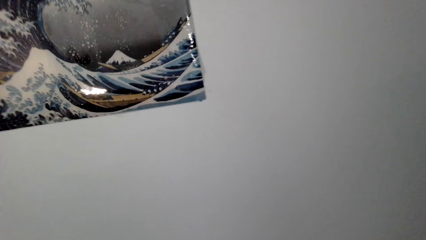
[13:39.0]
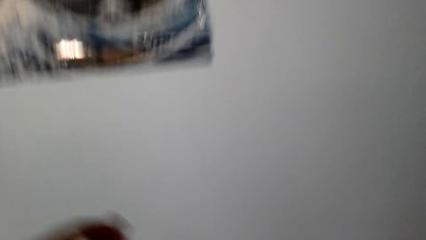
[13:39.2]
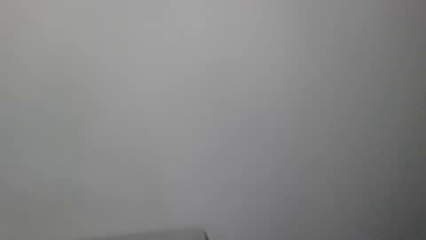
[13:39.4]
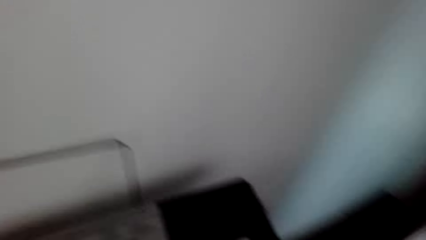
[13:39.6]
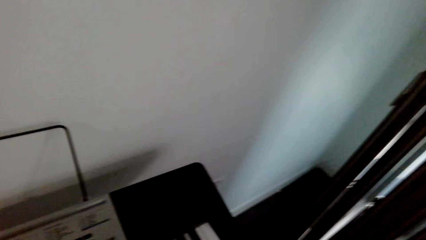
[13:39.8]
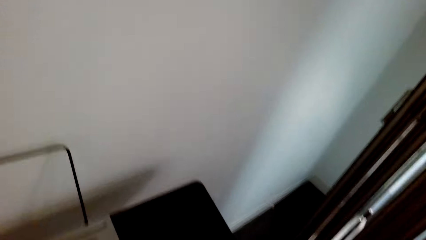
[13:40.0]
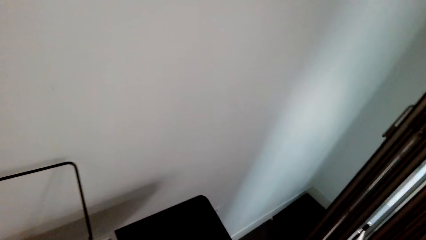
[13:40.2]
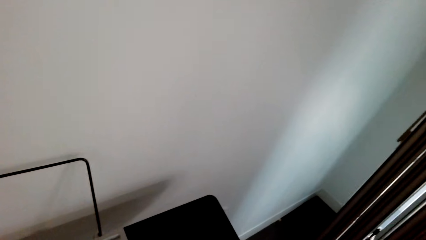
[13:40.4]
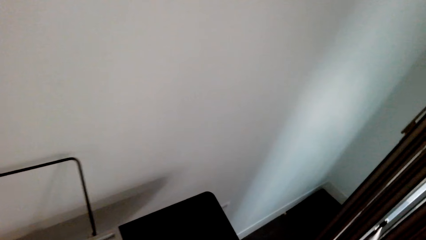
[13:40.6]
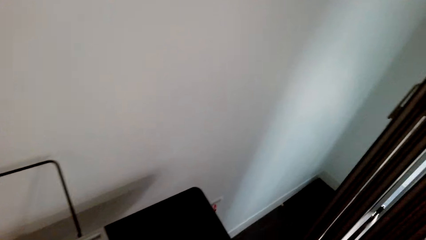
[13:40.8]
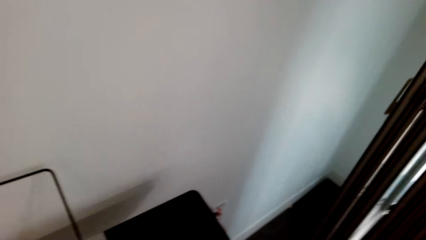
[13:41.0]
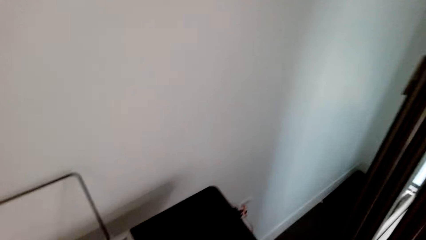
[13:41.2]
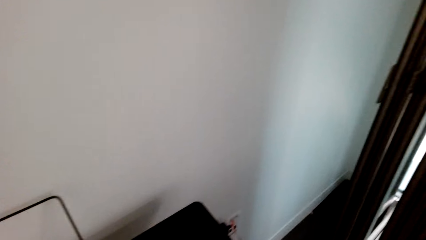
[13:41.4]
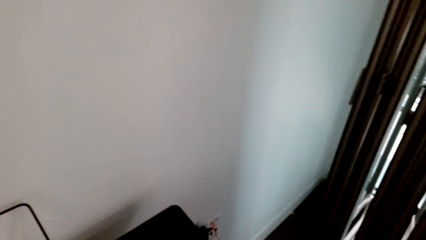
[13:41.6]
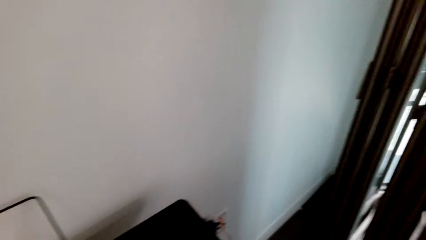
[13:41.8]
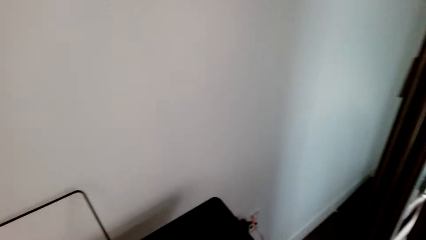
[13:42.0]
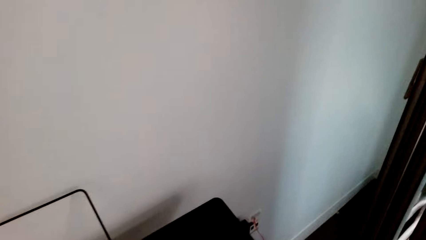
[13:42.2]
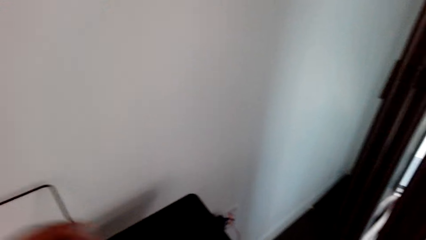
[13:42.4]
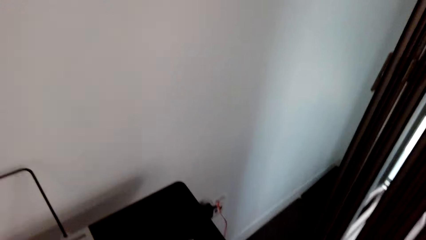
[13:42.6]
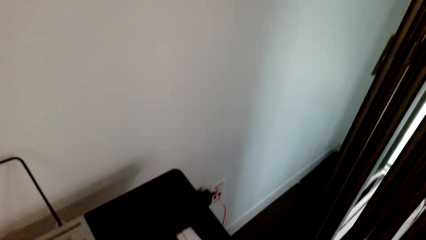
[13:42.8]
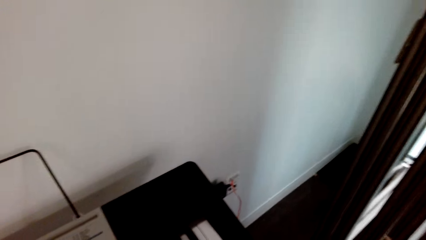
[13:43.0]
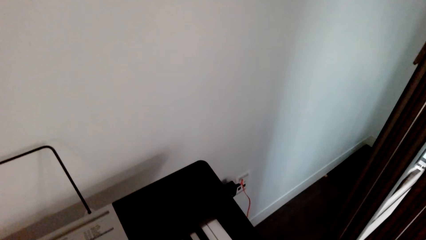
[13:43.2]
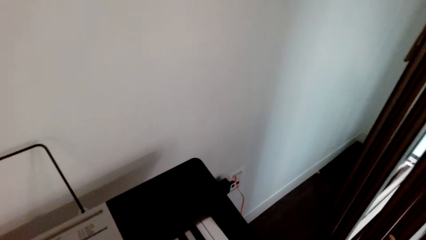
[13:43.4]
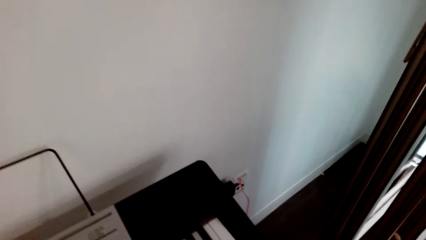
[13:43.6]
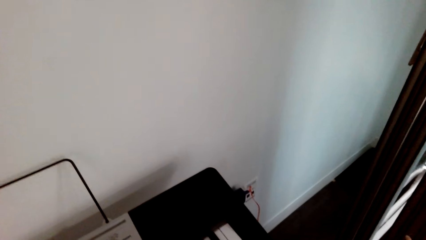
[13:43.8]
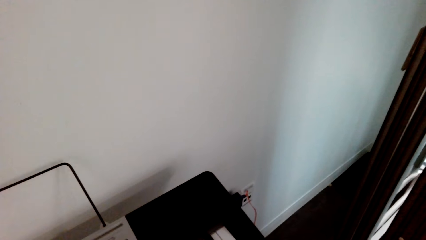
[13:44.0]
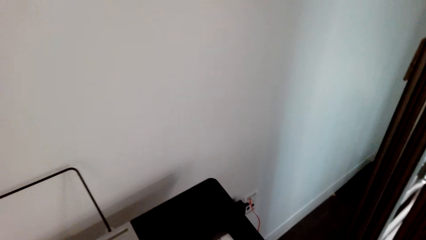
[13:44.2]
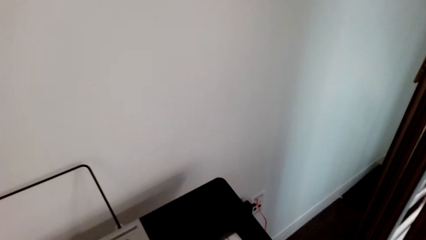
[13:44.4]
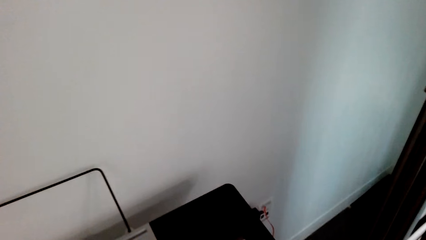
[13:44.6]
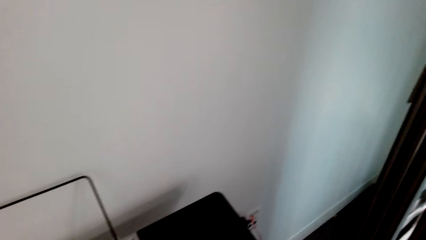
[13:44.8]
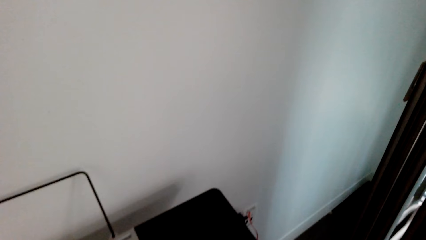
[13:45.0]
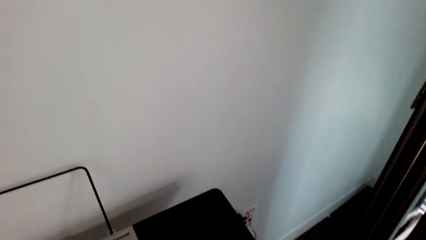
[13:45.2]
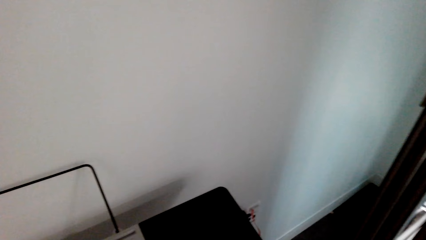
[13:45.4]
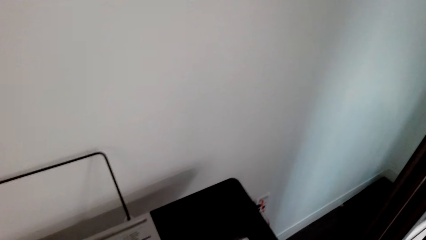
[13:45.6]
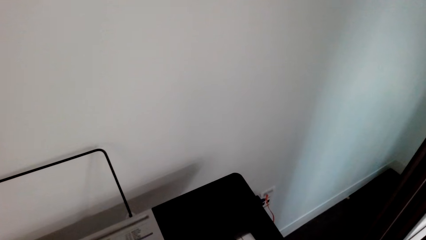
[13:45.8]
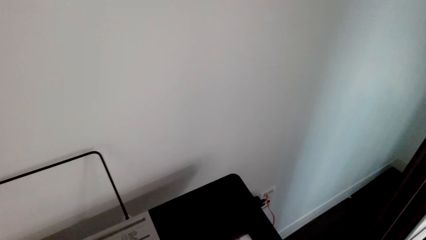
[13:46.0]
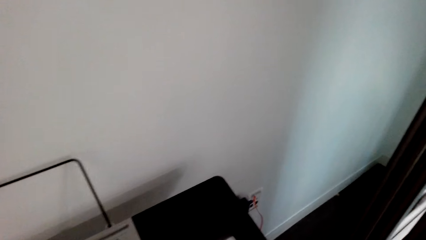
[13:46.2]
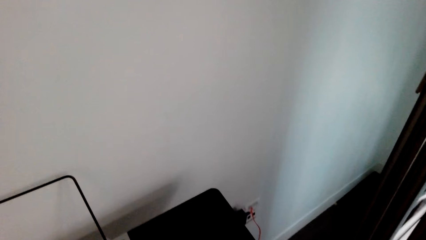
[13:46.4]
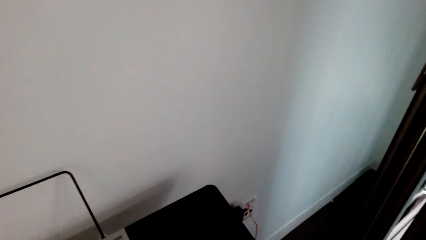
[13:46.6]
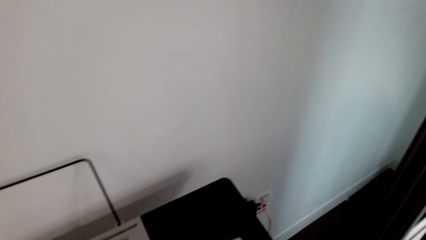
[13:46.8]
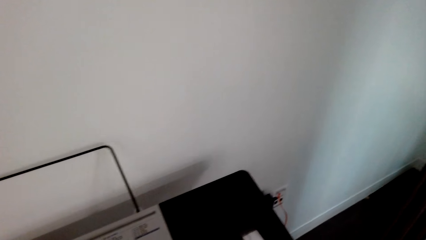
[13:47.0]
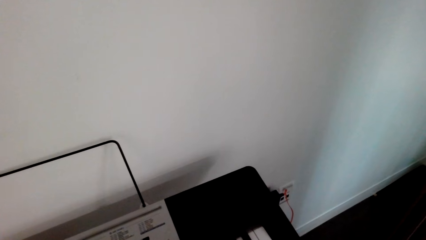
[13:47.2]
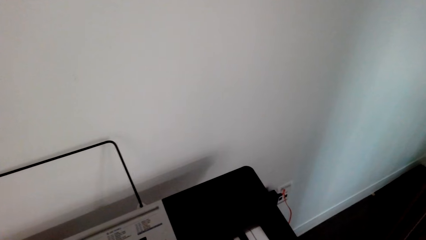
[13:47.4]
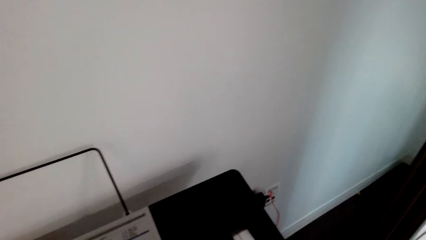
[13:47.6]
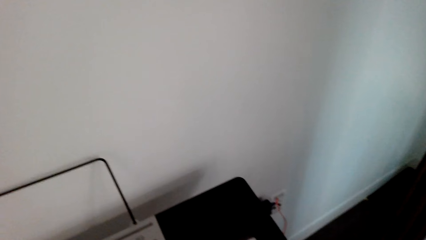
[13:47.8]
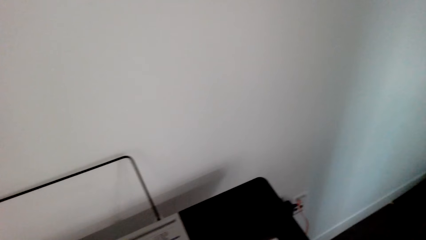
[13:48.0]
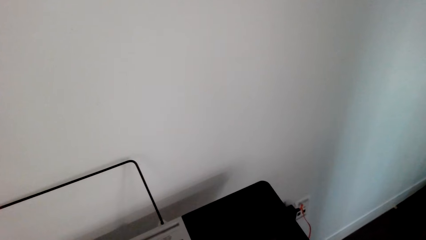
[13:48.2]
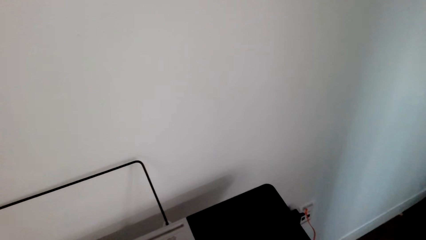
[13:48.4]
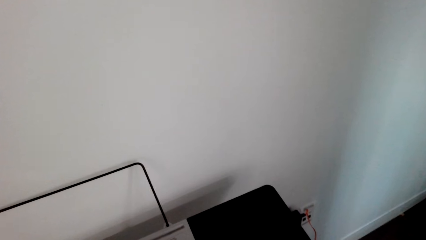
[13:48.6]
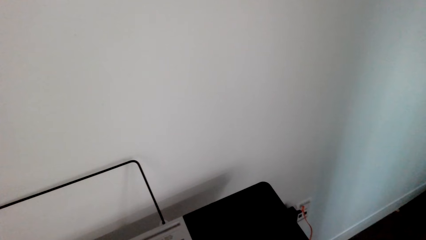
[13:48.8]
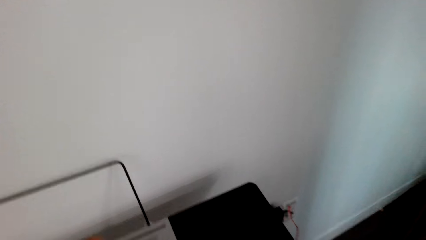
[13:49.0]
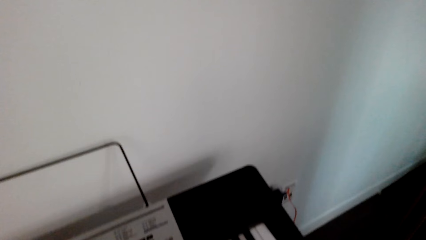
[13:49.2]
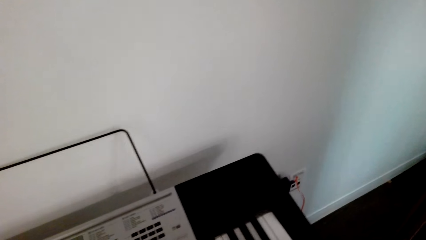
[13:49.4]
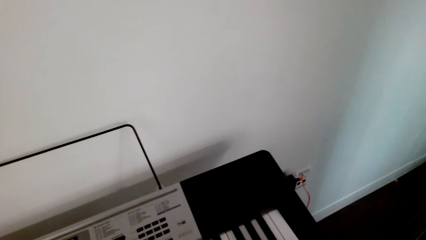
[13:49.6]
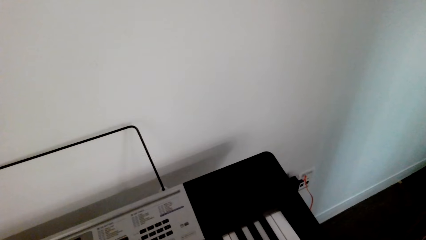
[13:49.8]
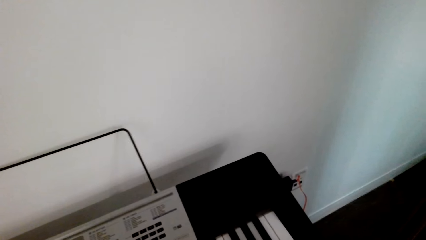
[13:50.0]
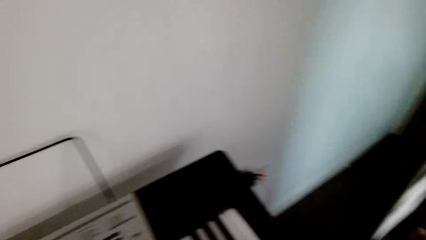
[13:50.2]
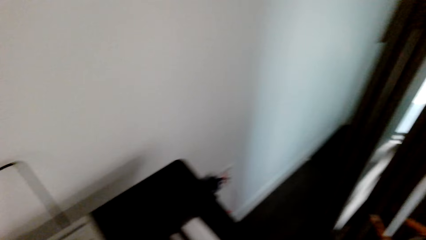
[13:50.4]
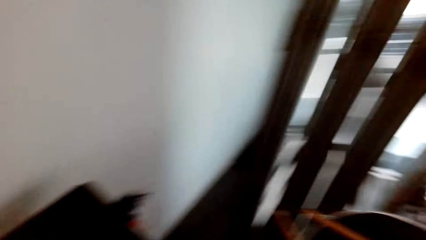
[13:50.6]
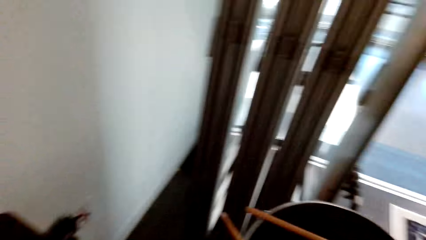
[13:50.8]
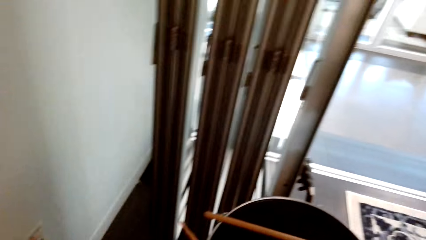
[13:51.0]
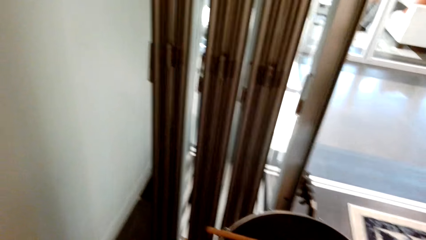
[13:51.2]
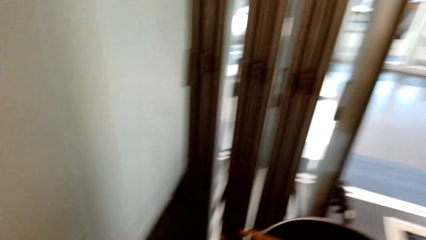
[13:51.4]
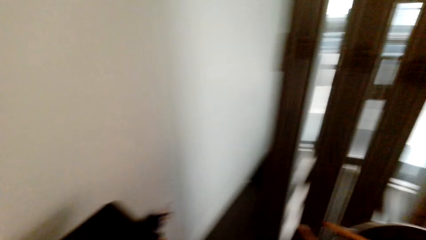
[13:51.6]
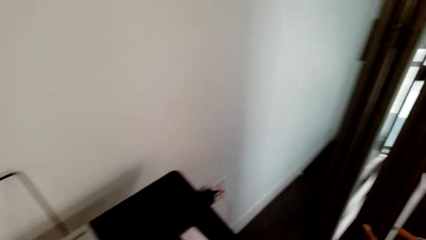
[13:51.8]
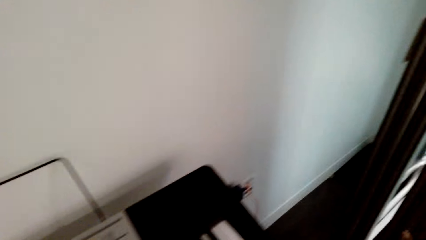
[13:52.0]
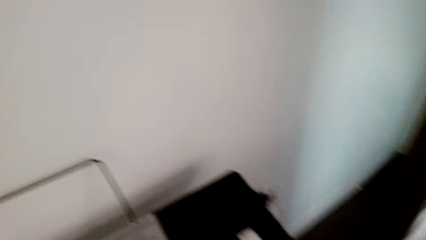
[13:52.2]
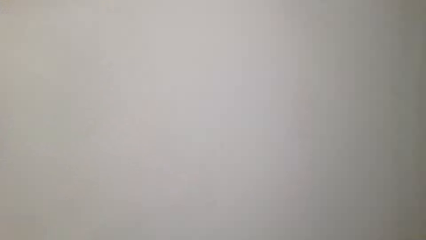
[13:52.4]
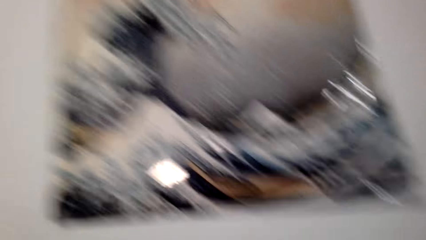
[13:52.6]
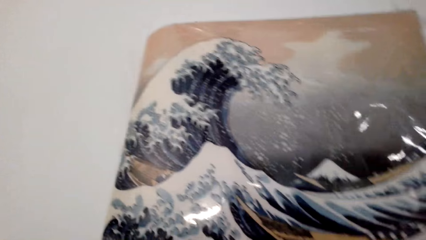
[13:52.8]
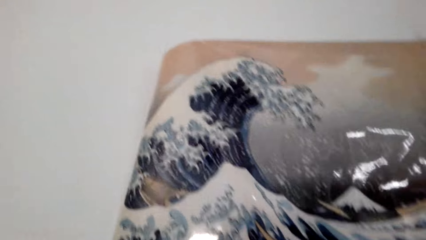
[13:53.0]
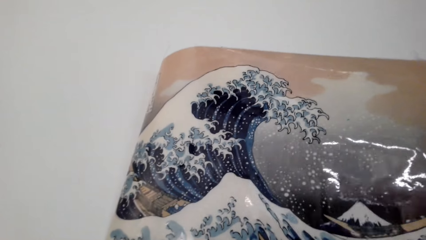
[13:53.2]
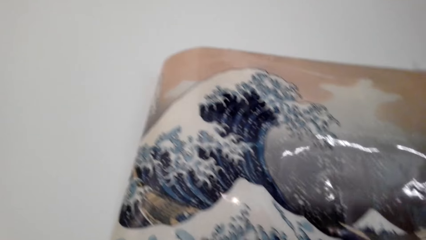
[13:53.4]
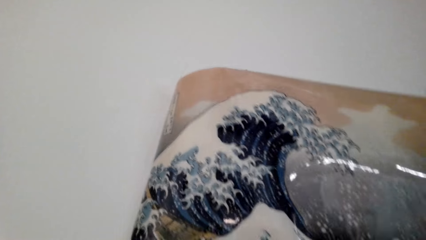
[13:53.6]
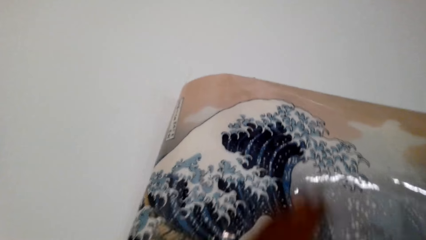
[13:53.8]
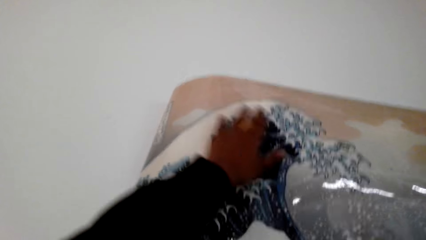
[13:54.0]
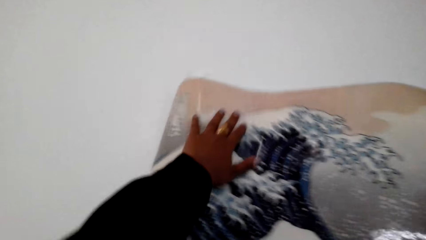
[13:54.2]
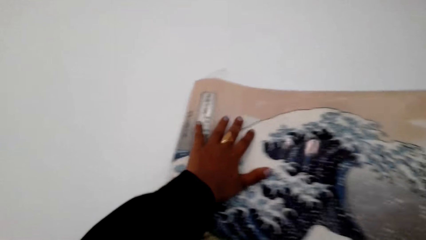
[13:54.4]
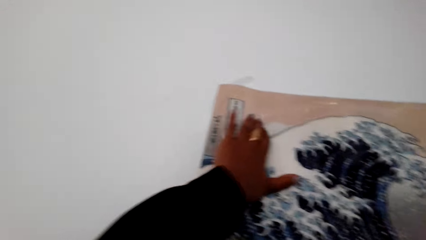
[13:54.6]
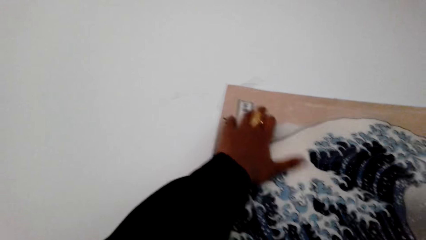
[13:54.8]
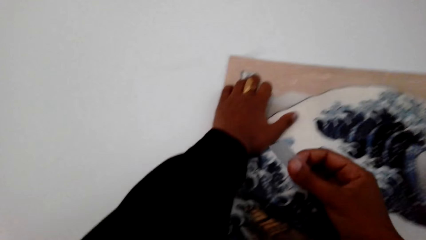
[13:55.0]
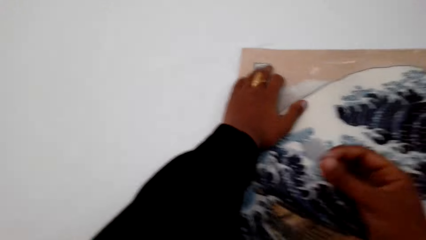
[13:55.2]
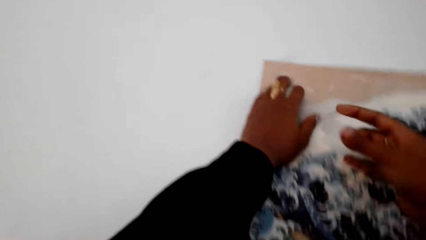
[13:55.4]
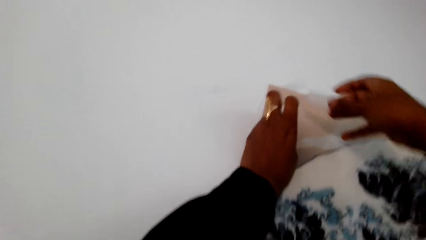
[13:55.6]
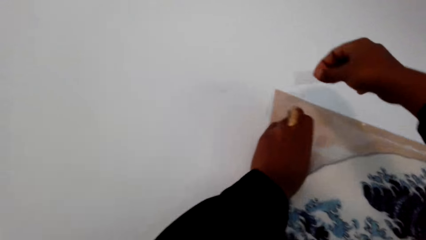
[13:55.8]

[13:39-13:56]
The camera wearer looks around. They hold the picture.
